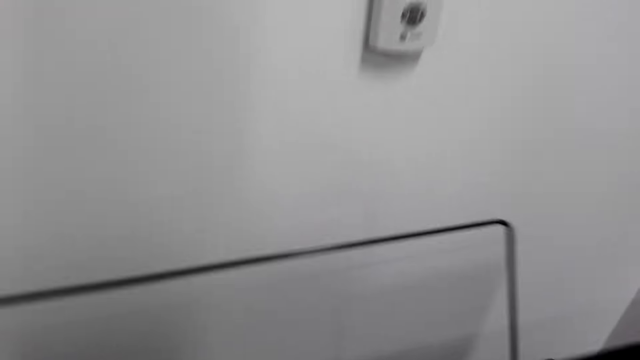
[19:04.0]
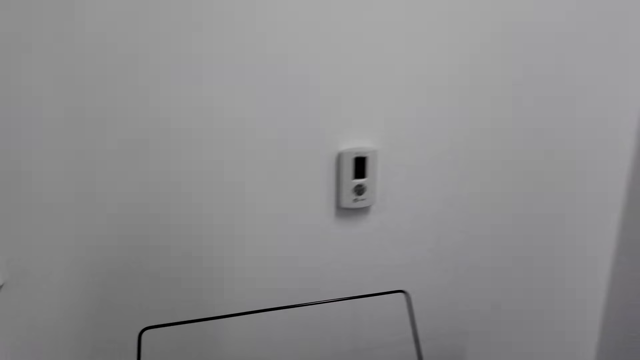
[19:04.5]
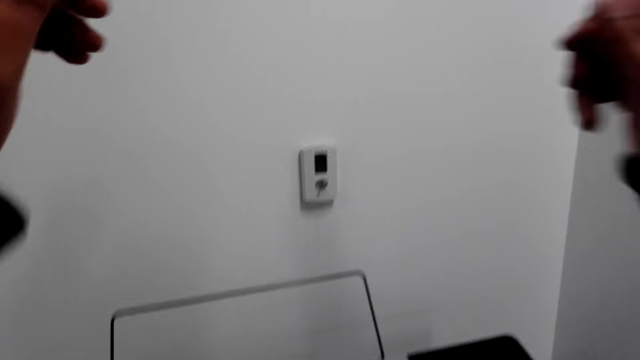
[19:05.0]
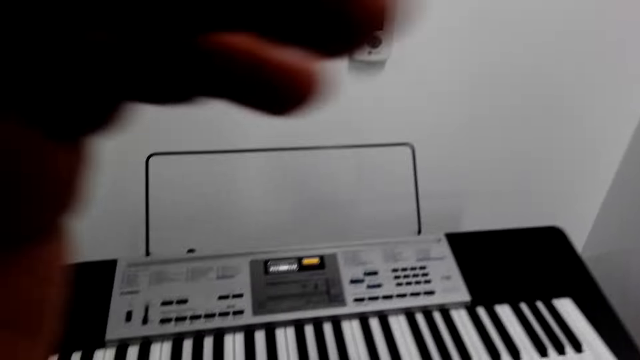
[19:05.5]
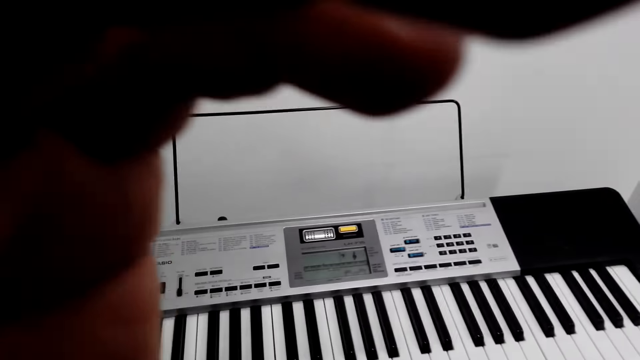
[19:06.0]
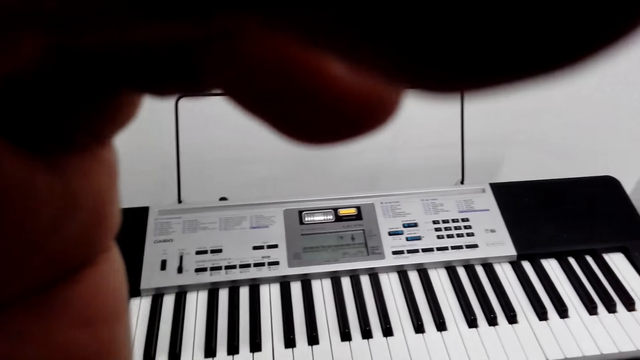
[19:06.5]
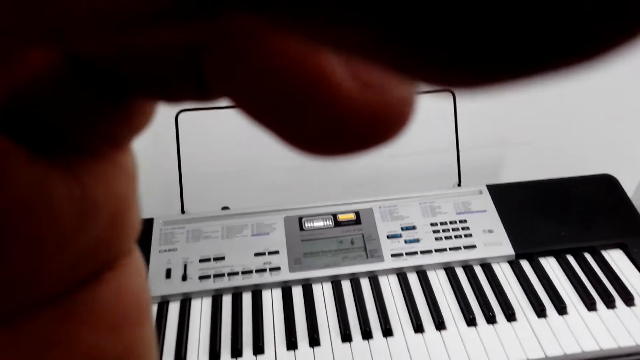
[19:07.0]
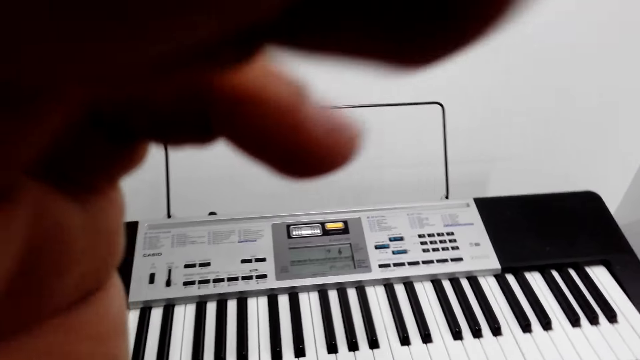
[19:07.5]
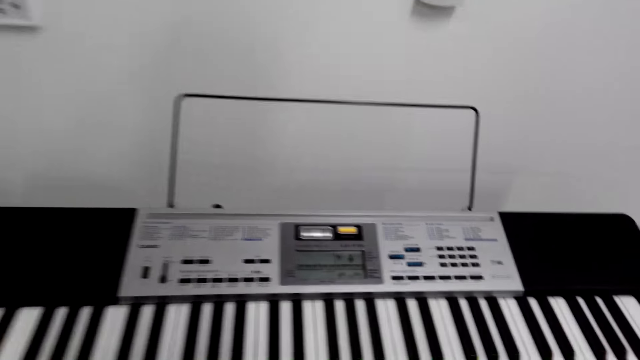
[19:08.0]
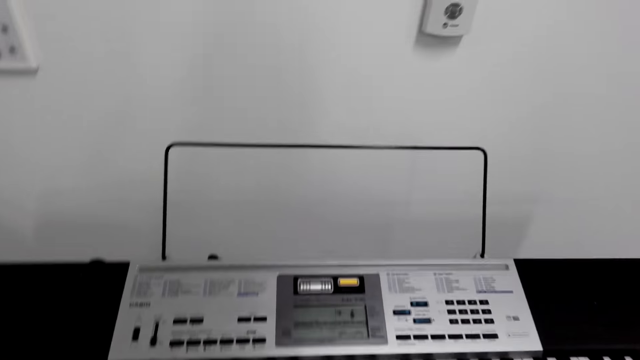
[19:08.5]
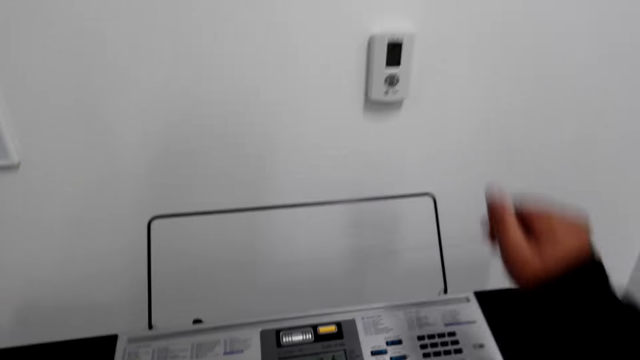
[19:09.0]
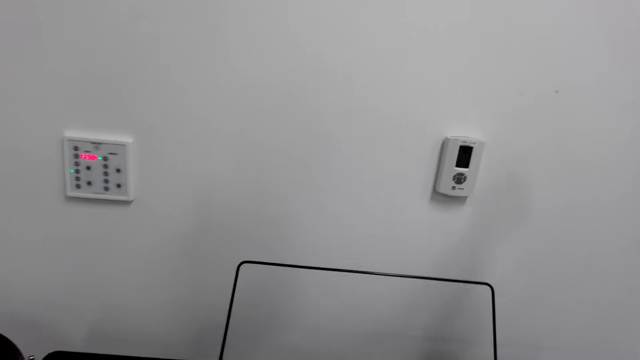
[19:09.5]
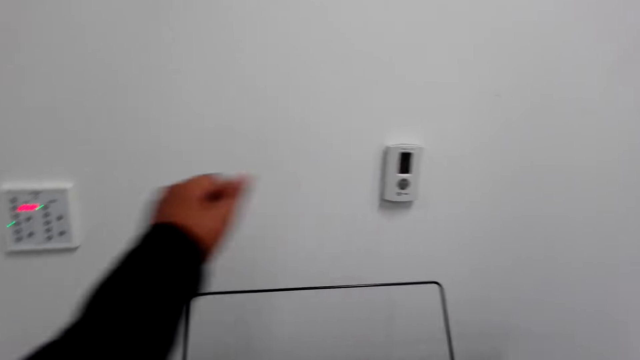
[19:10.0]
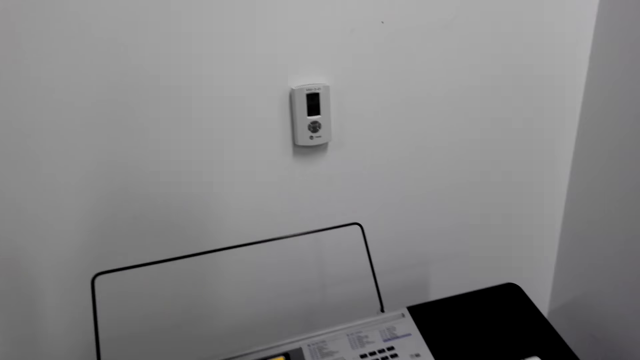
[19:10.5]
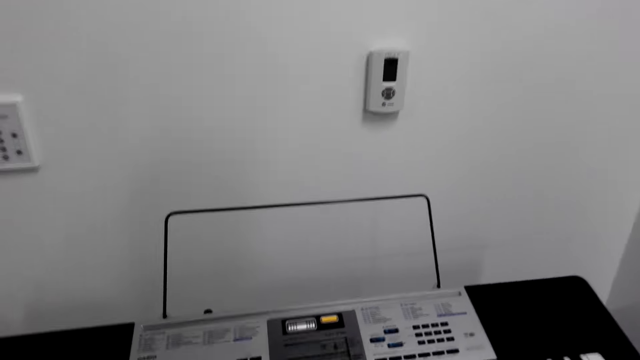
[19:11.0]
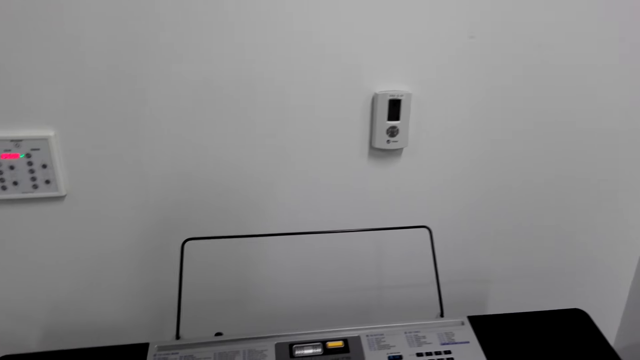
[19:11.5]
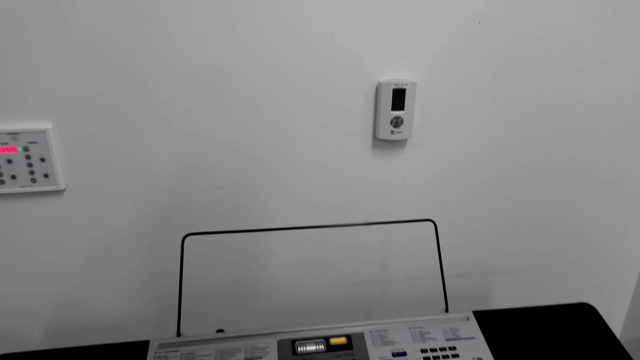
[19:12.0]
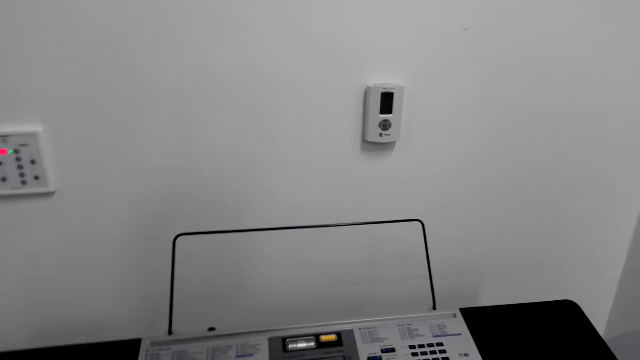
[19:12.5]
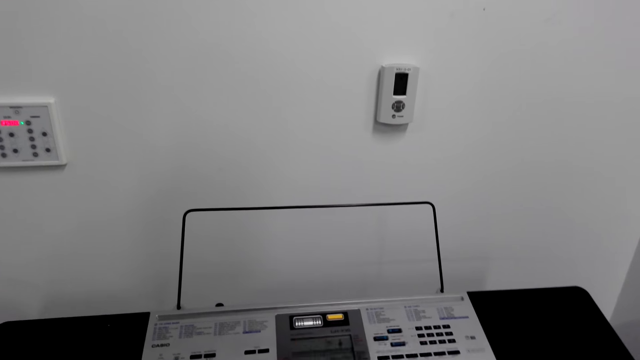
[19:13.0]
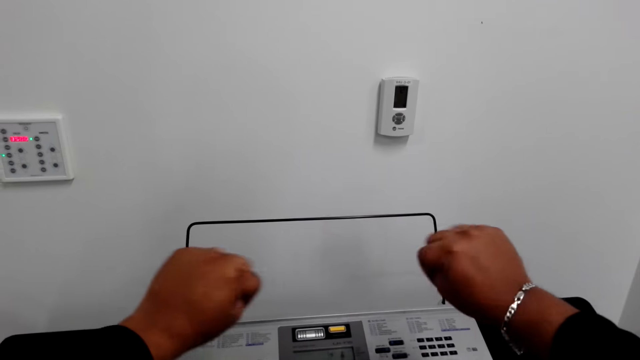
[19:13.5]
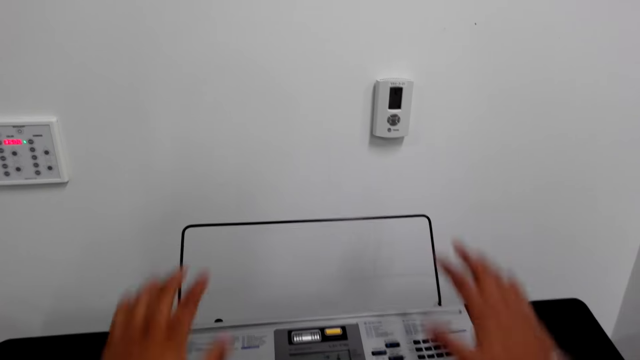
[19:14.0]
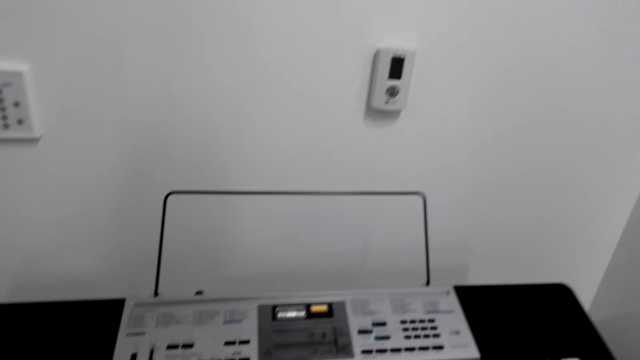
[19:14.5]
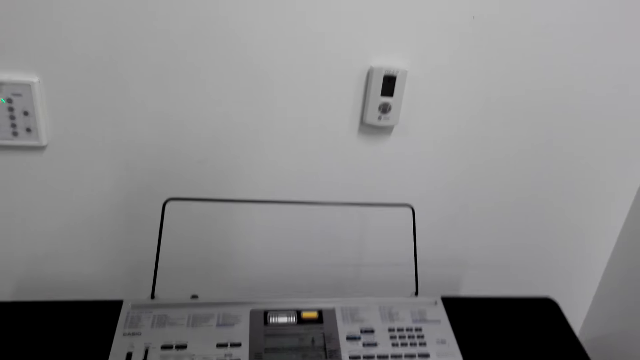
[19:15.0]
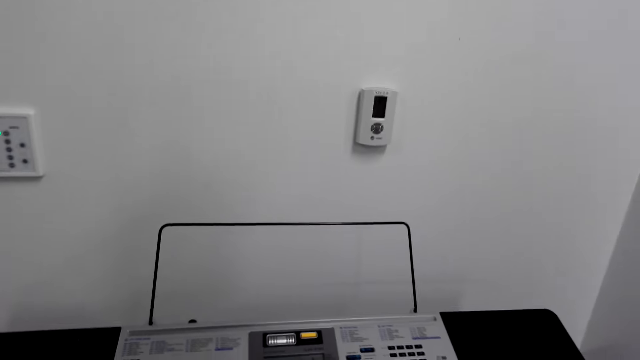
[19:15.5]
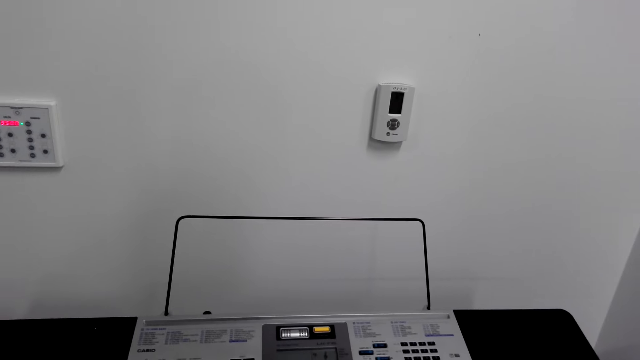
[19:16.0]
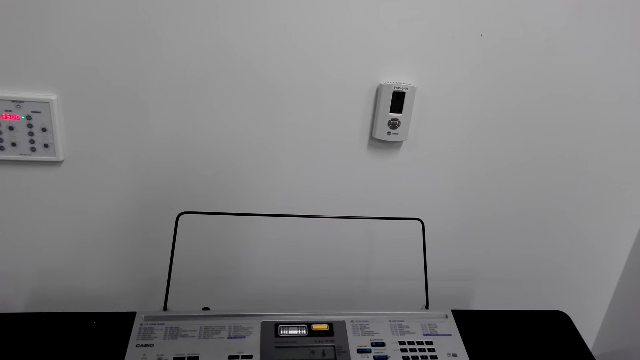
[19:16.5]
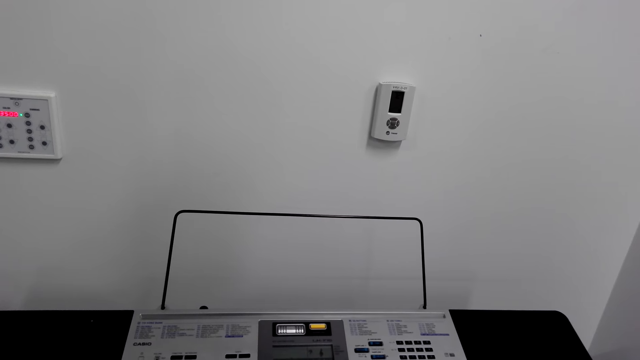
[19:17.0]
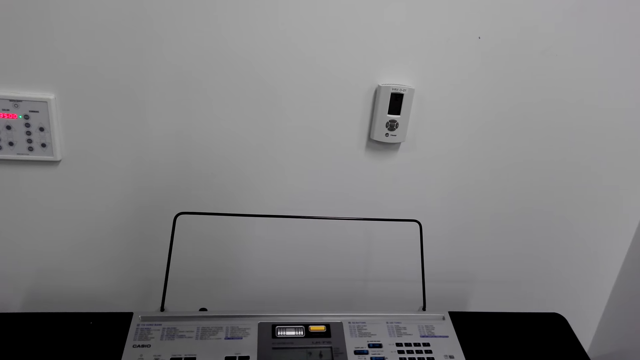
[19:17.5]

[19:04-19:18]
The camera wearer adjusts the camera on the head. They fold the clothes sleeves. They stretch a hand and adjust the sleeves. They look around. They stretch their hands.

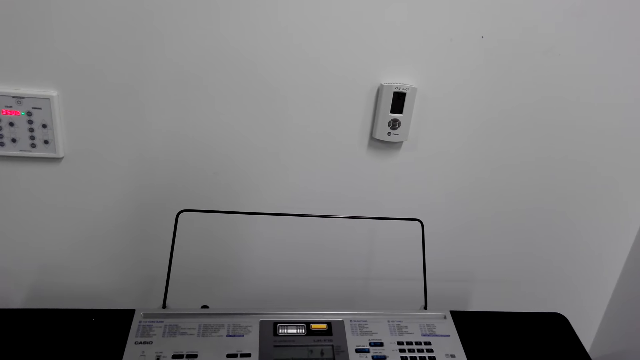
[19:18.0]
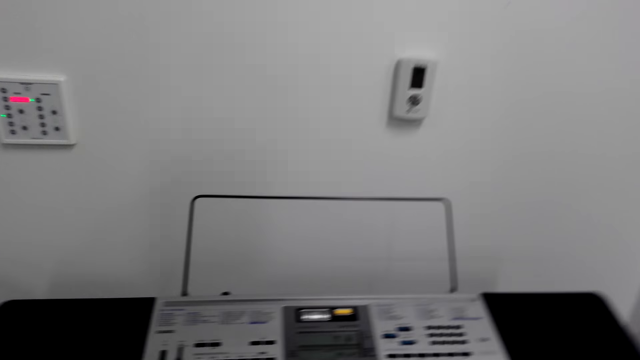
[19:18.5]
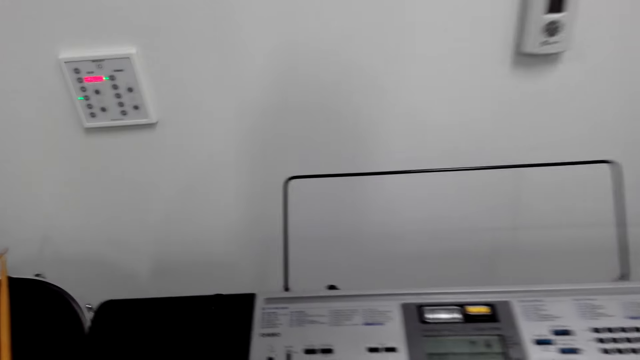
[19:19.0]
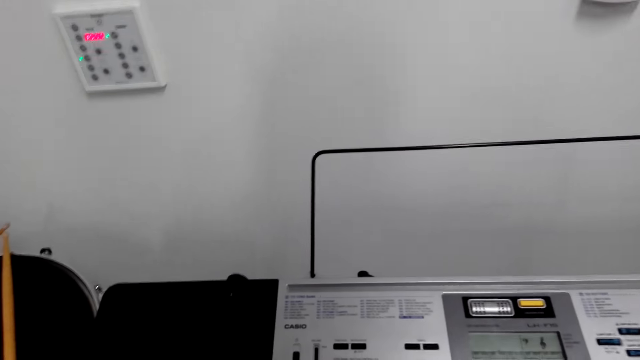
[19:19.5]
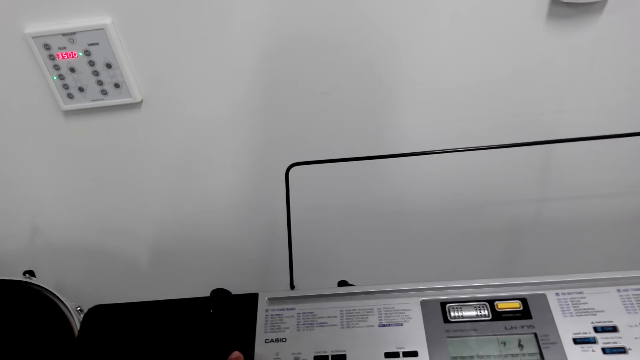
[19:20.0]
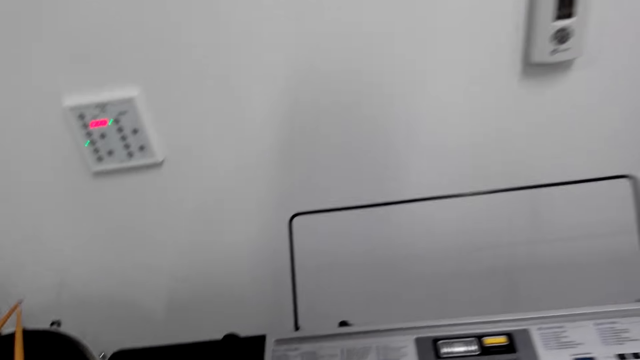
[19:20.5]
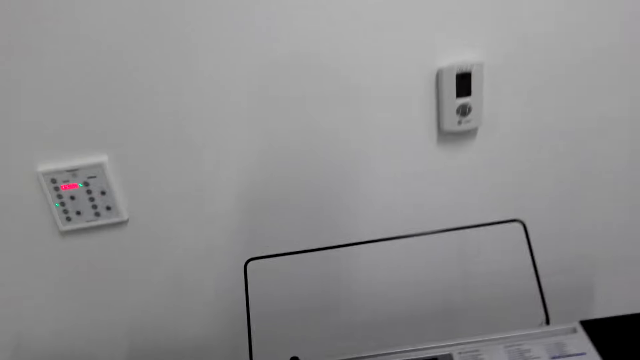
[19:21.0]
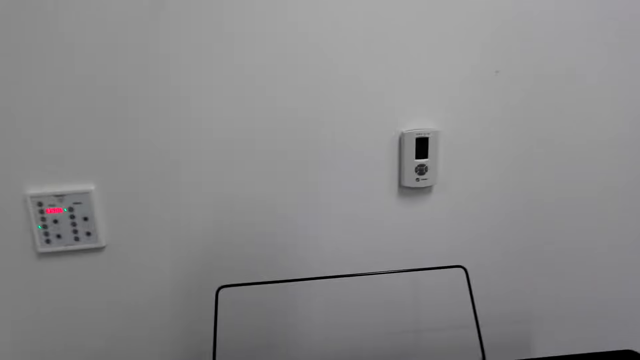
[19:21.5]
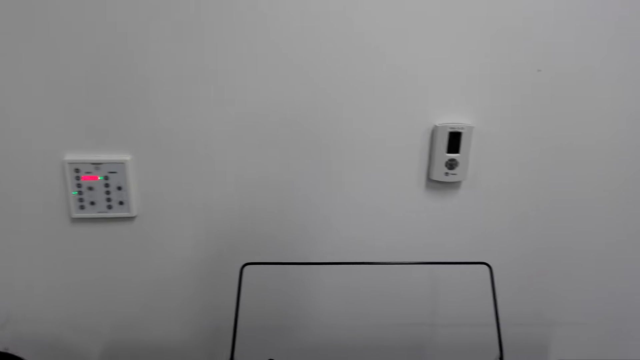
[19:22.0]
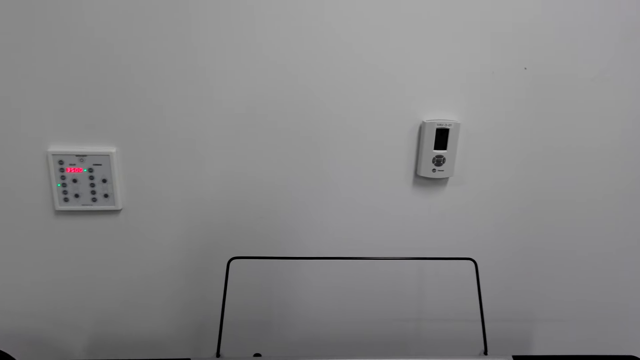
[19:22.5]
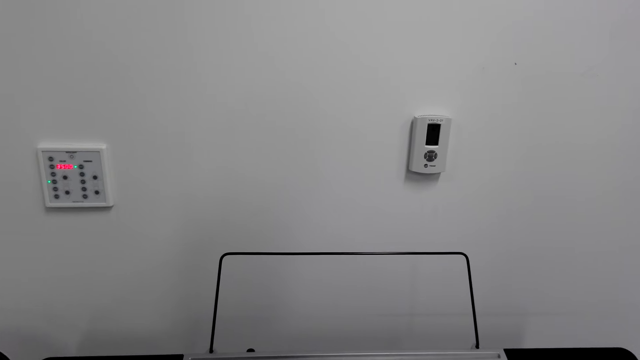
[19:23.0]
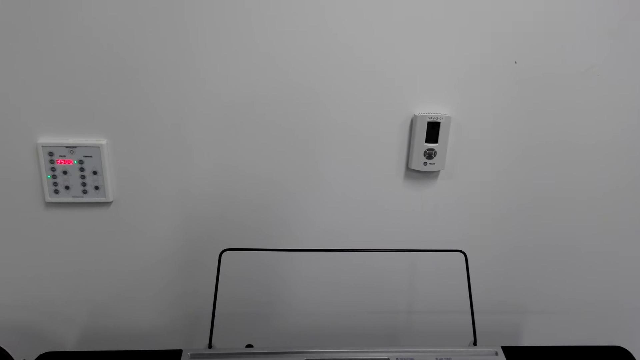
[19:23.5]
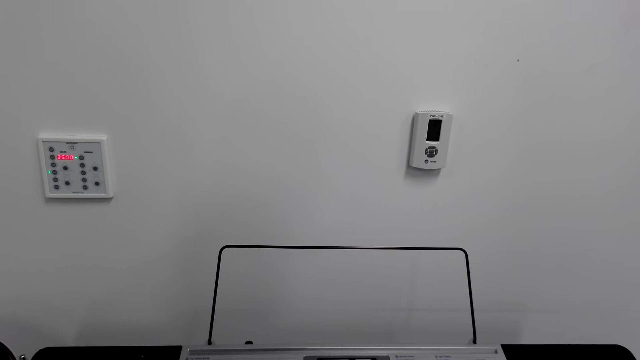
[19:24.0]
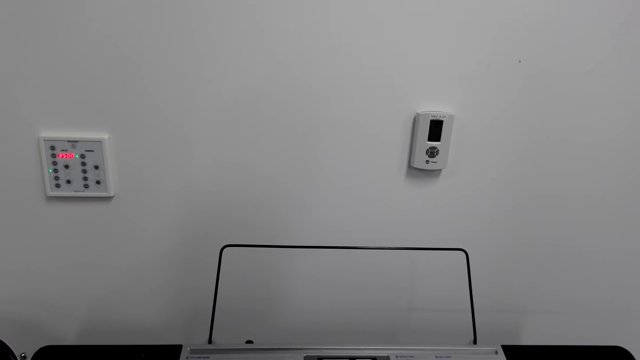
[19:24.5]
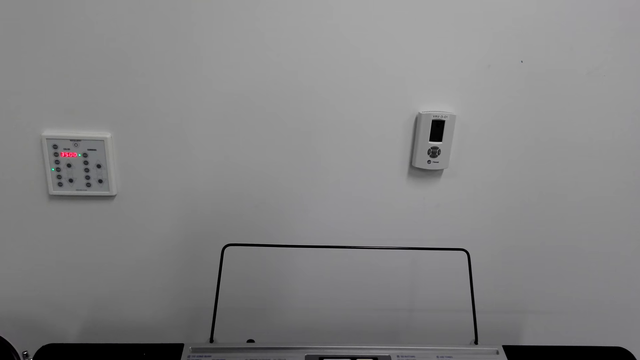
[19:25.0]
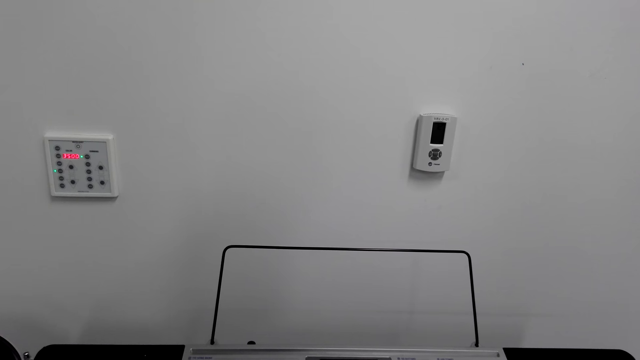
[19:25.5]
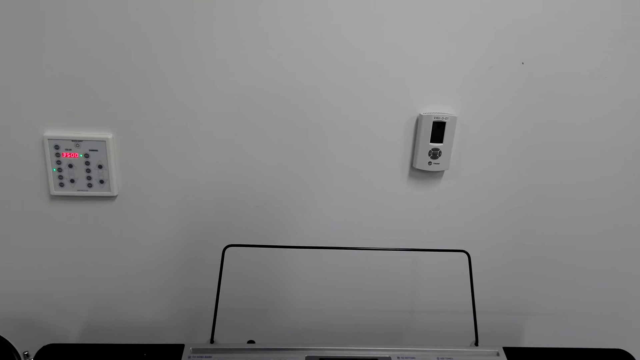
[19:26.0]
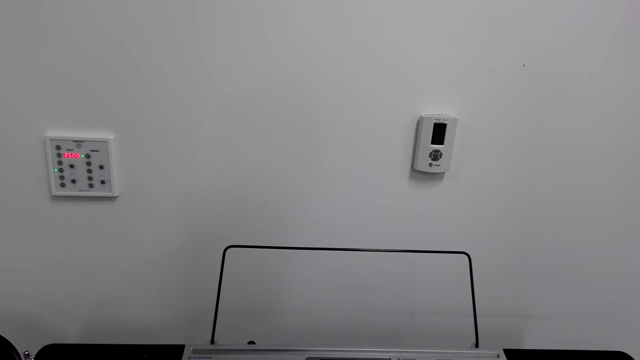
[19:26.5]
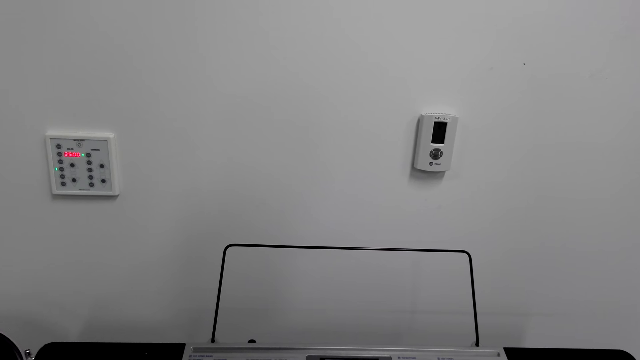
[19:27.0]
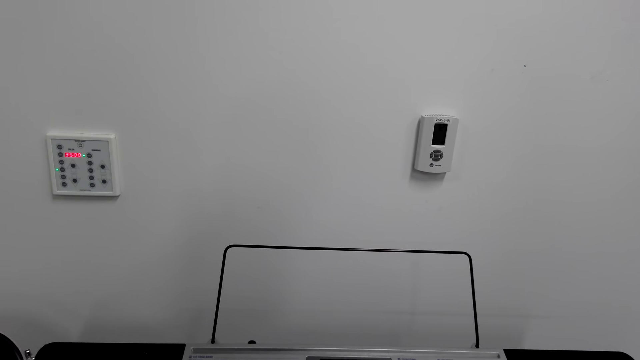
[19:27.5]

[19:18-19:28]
The camera wearer operates the piano. They walk around. They play the piano.
